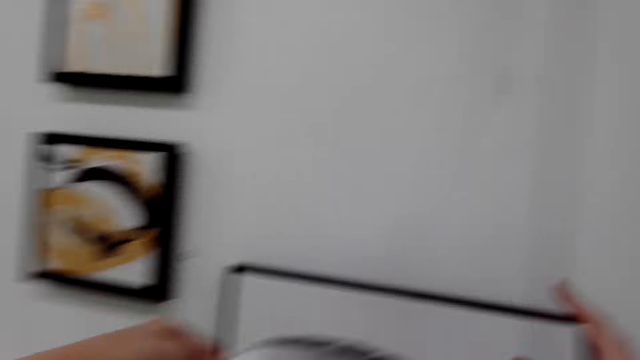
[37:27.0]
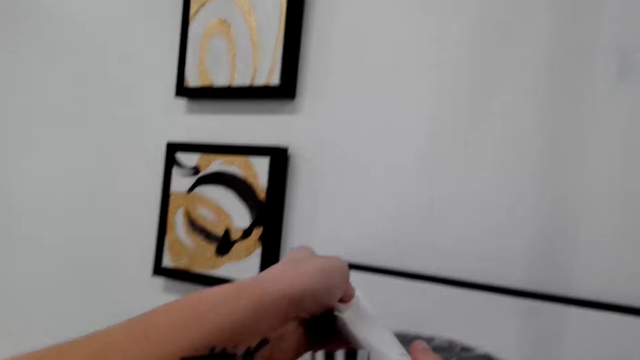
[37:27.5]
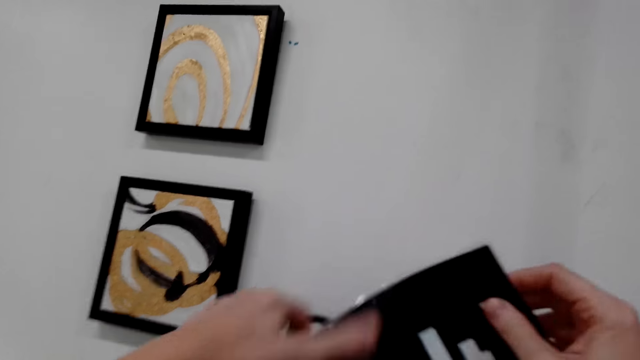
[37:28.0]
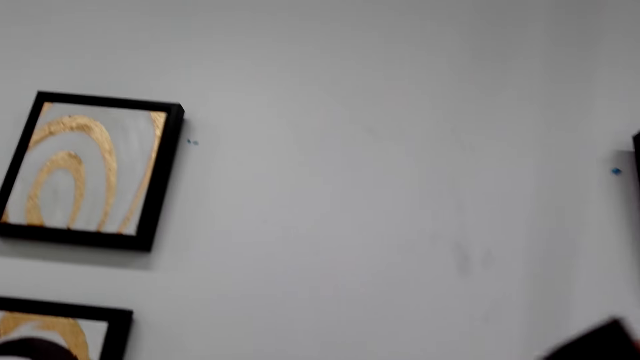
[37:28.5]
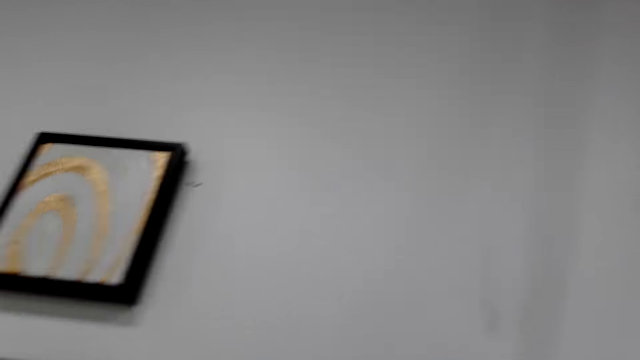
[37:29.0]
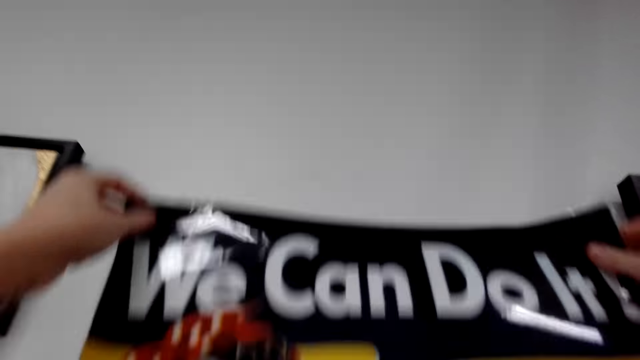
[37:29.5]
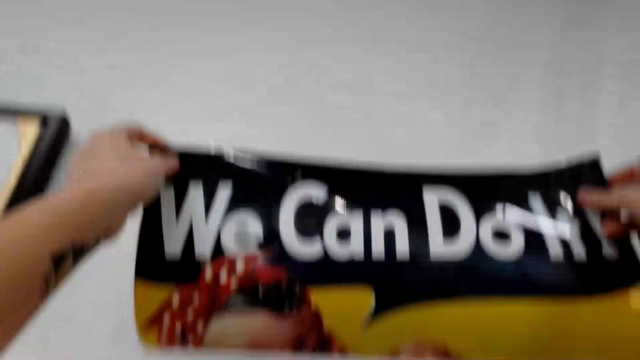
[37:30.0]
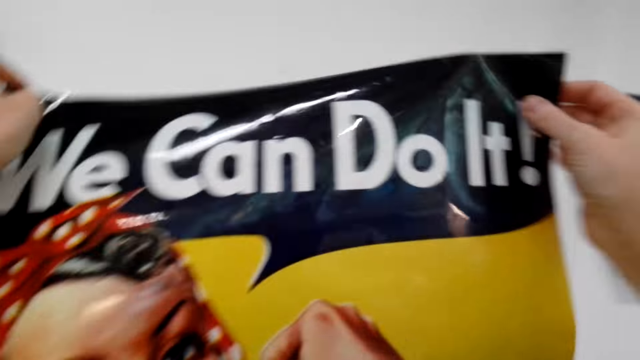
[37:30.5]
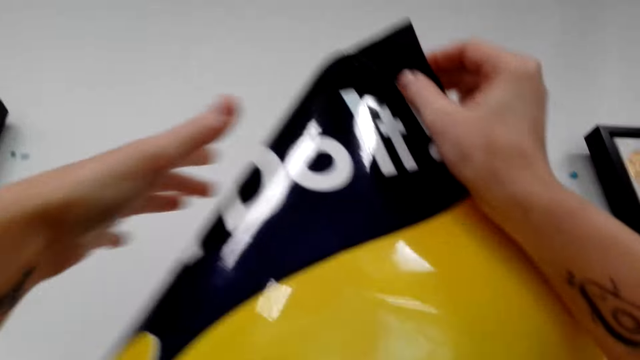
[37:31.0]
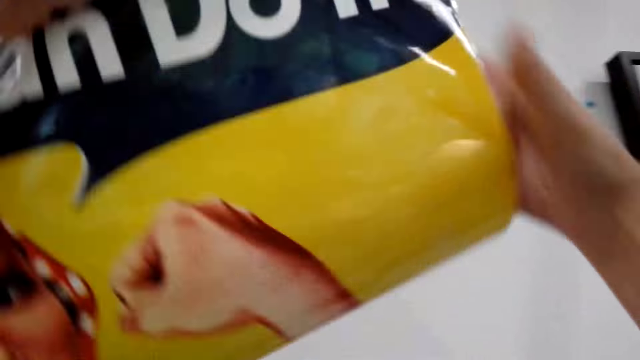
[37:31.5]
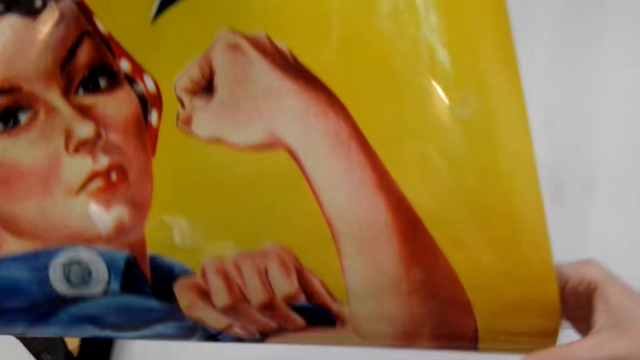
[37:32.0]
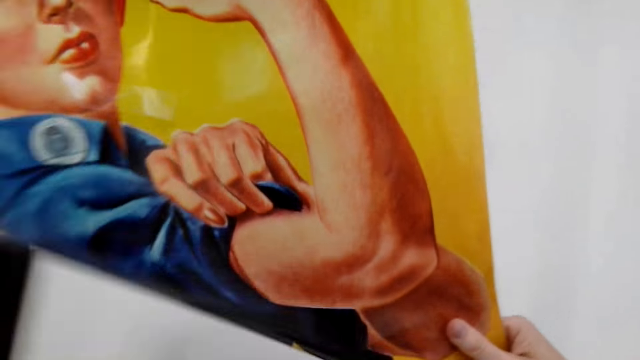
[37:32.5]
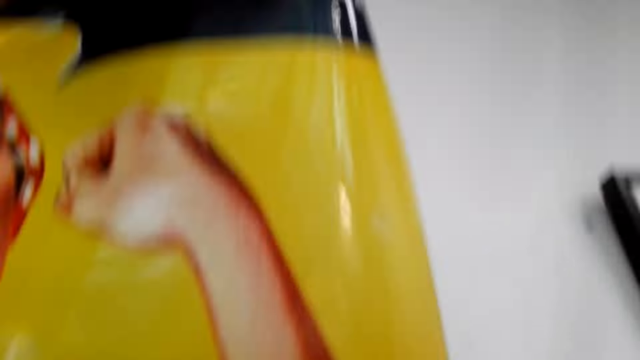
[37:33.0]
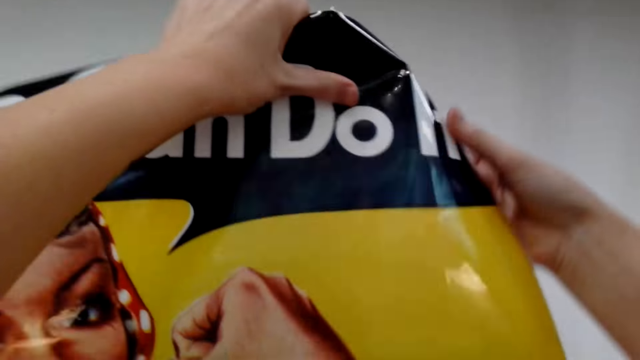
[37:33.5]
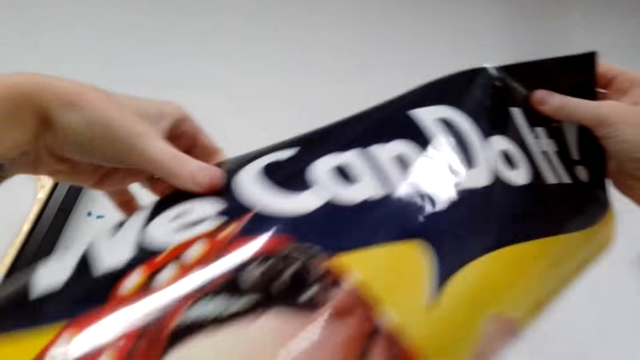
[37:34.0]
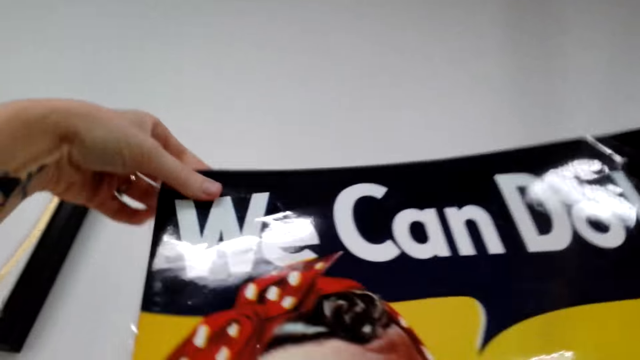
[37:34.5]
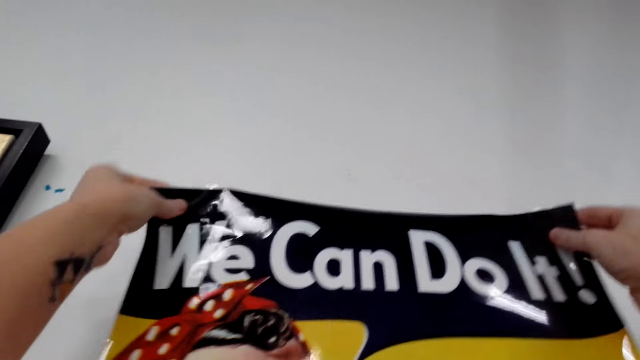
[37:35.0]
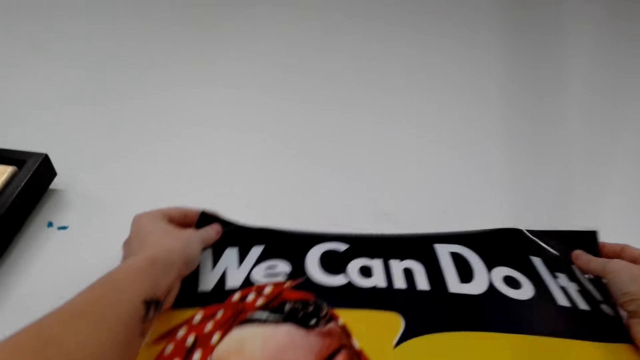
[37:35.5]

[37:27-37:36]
The camera wearer sticks the manila paper with a drawing image on the wall.

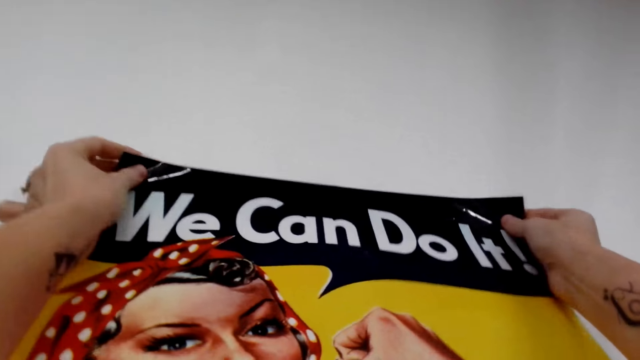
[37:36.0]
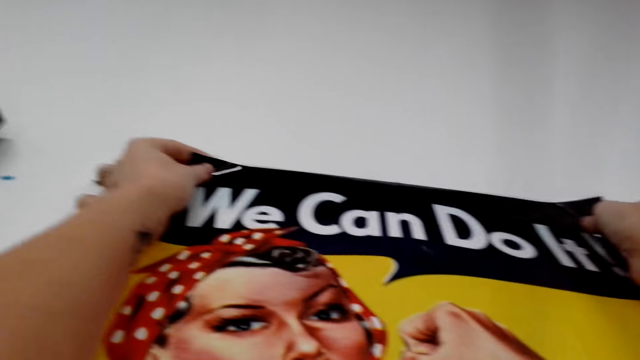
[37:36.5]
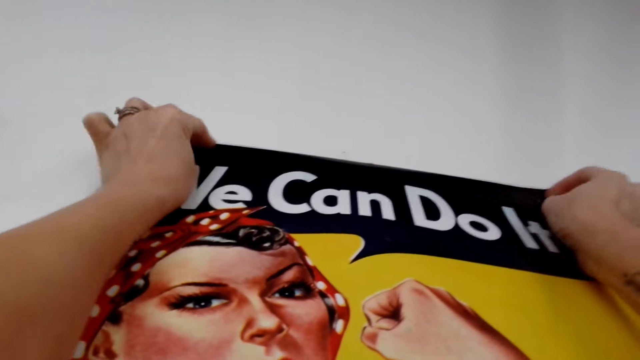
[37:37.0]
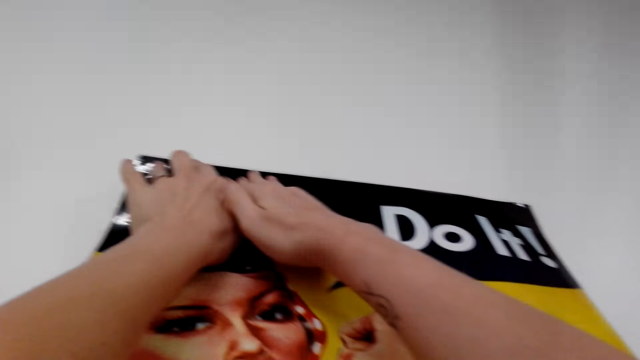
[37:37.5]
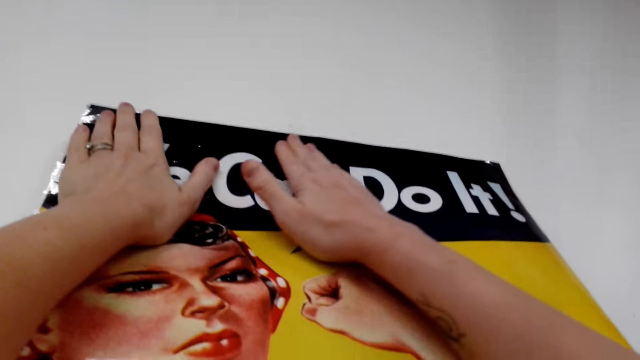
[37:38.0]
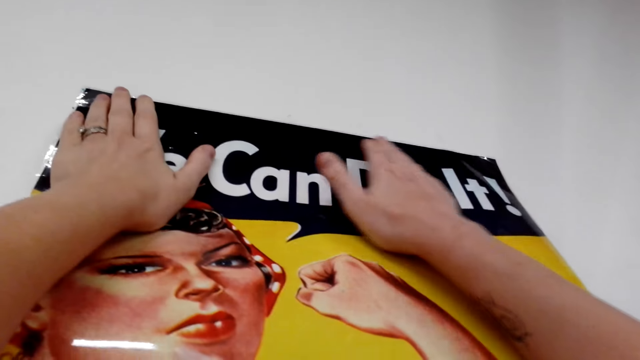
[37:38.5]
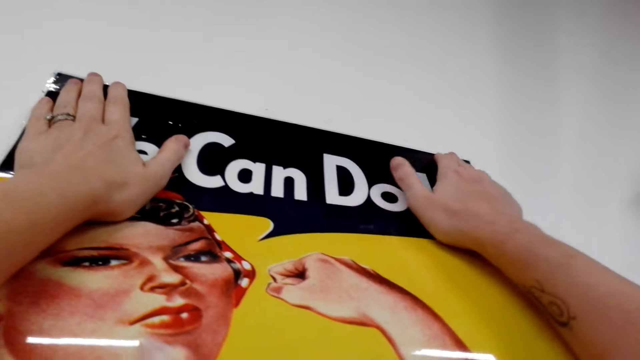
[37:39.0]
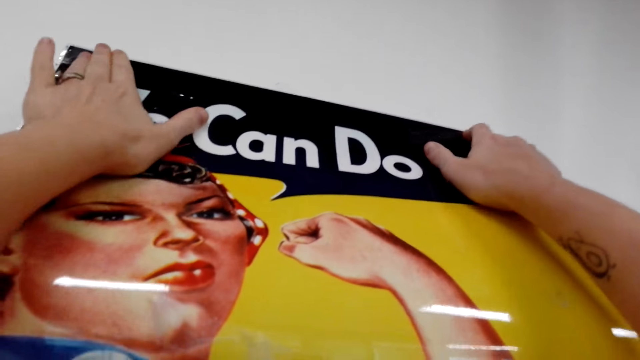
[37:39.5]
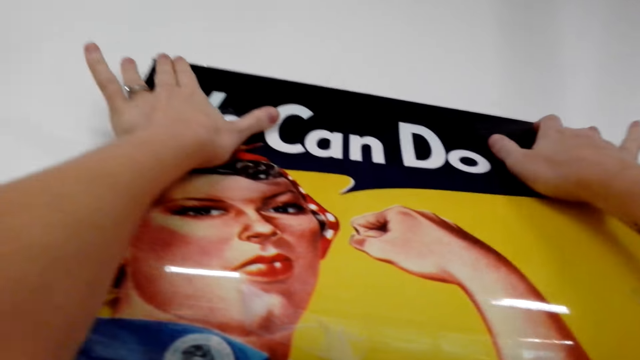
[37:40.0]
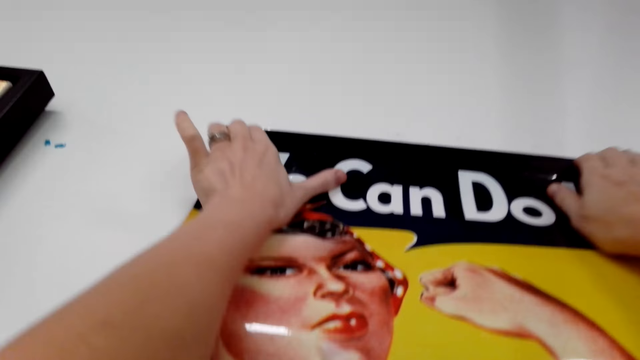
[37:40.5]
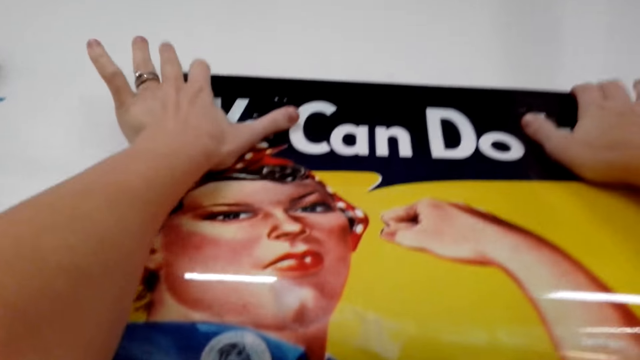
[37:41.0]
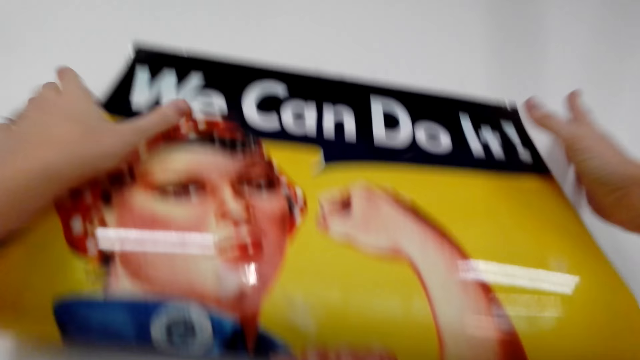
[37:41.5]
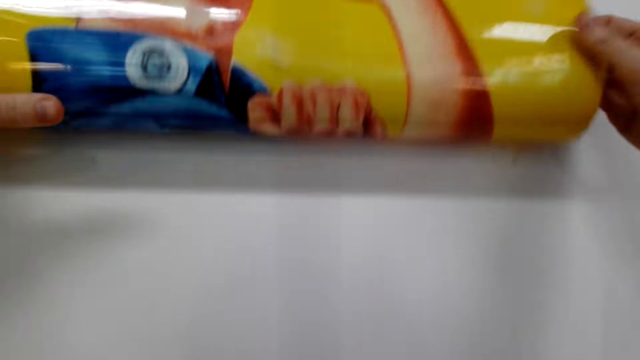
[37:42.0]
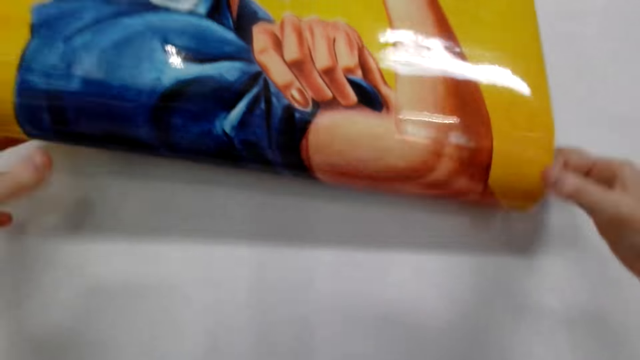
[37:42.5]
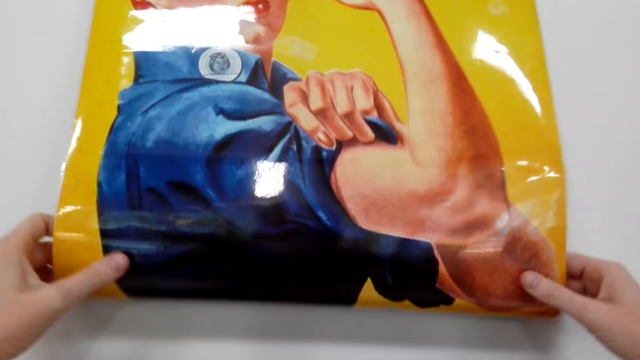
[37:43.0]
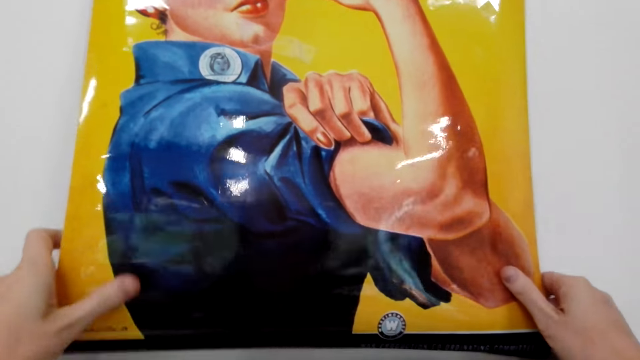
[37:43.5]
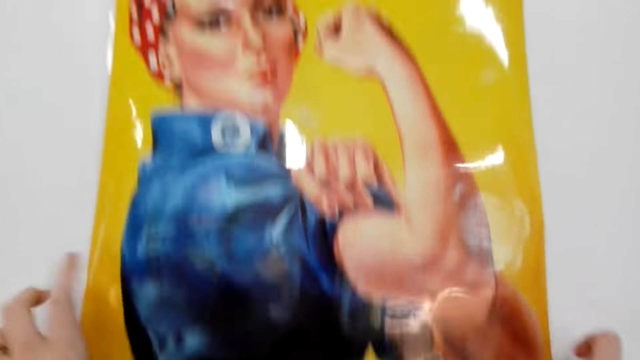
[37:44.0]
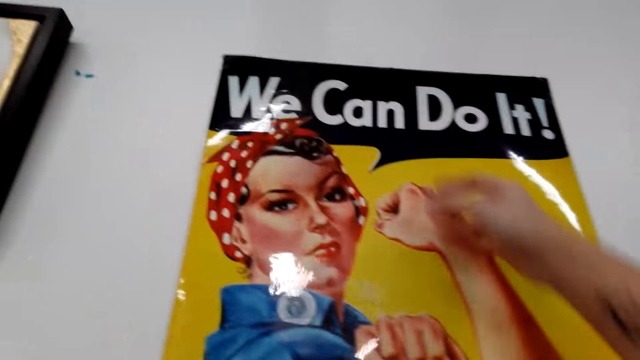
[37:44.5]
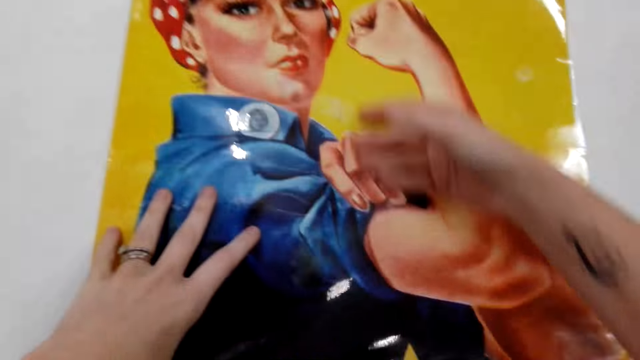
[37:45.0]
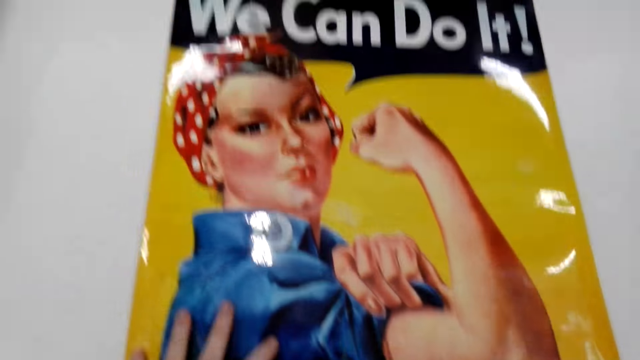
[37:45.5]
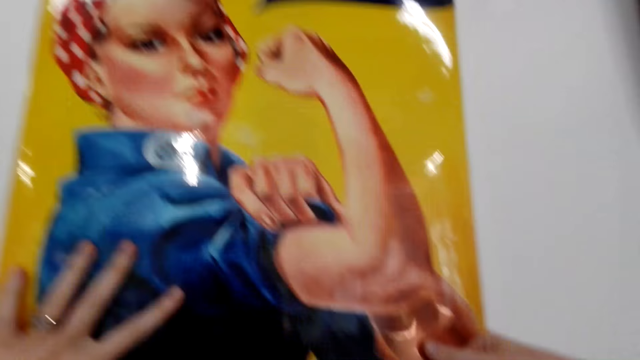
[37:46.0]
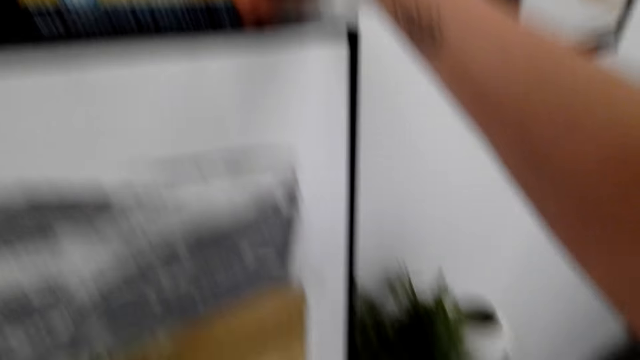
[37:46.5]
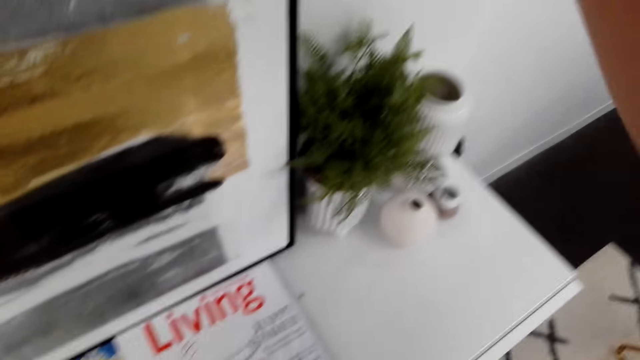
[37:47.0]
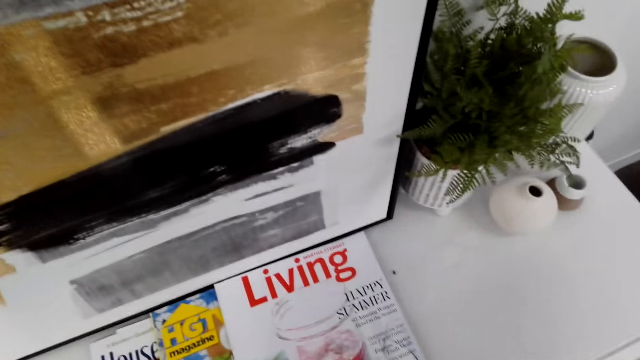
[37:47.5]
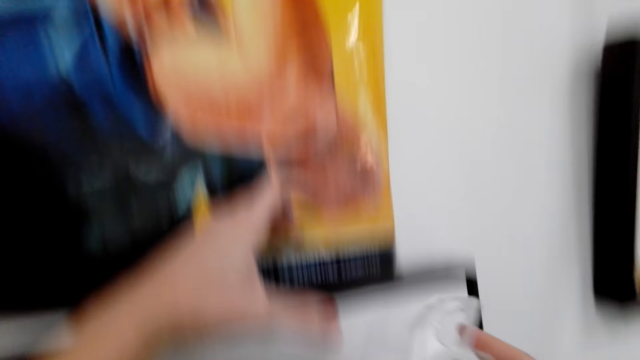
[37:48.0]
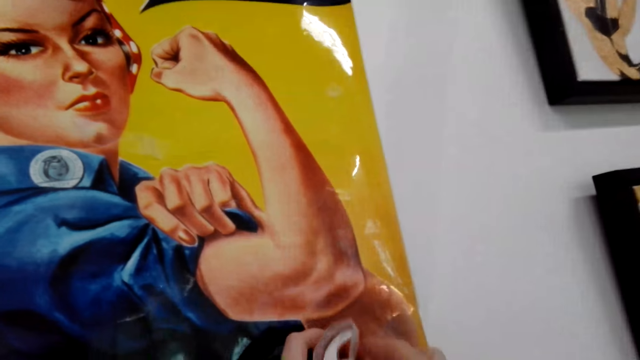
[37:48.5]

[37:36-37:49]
The camera wearer sticks the wallpaper on the wall. They pick up the sellotape on the table.
